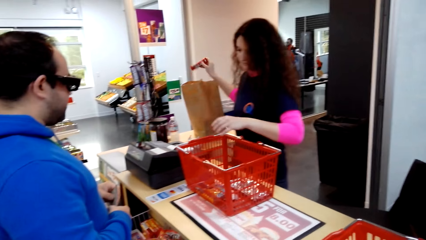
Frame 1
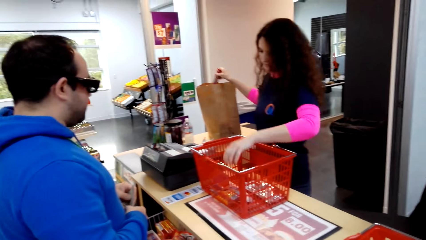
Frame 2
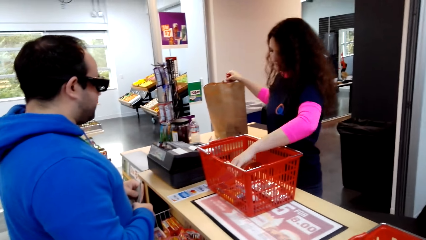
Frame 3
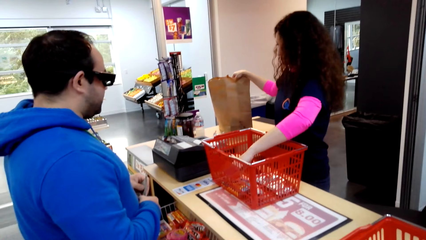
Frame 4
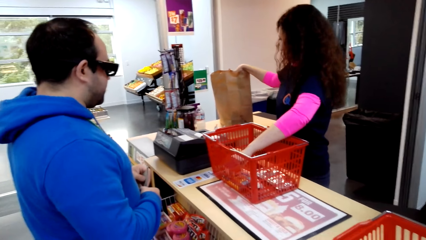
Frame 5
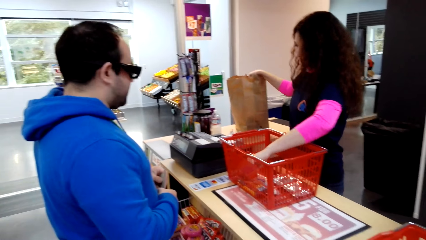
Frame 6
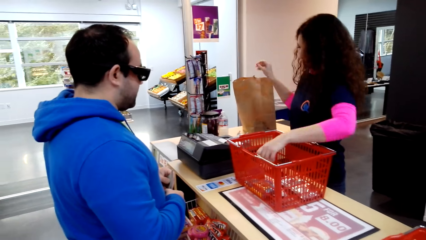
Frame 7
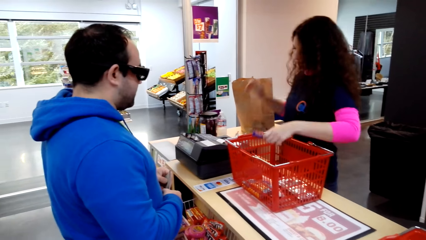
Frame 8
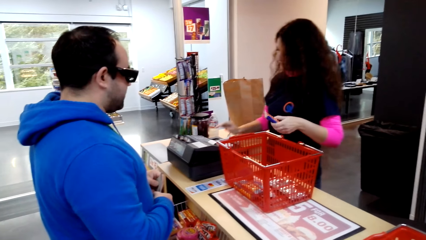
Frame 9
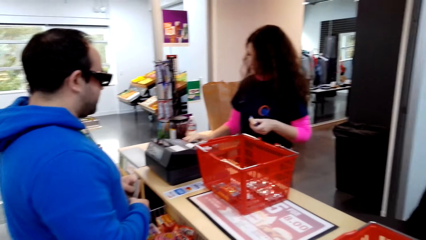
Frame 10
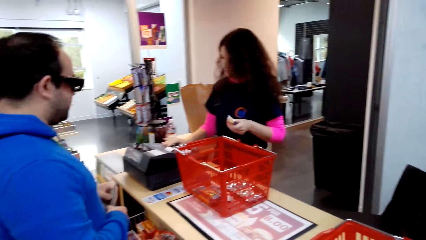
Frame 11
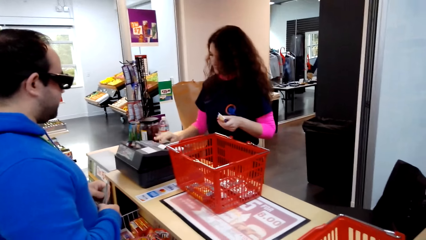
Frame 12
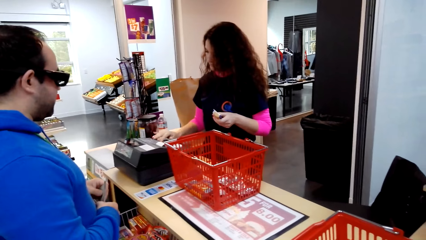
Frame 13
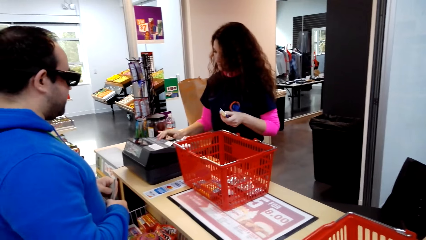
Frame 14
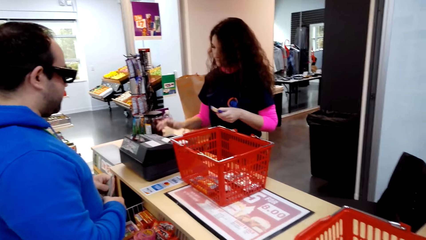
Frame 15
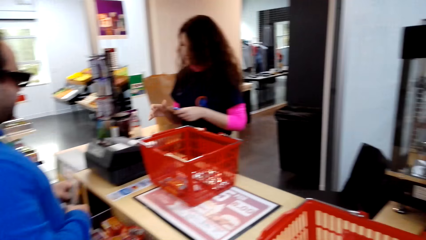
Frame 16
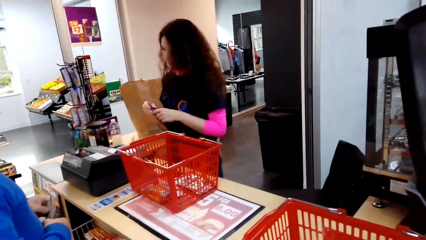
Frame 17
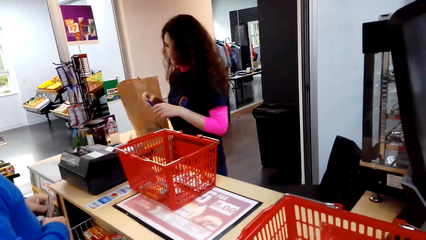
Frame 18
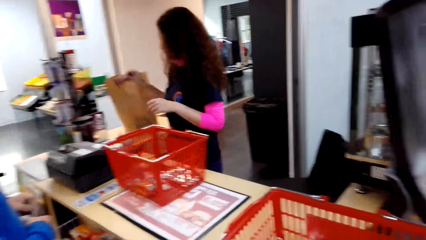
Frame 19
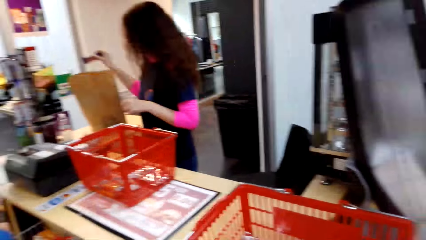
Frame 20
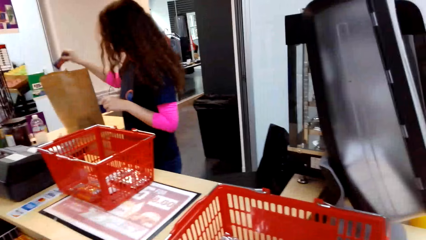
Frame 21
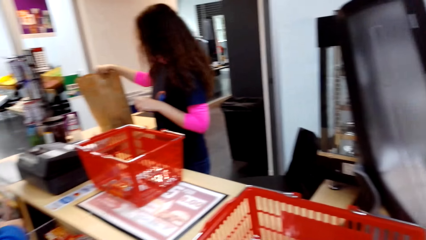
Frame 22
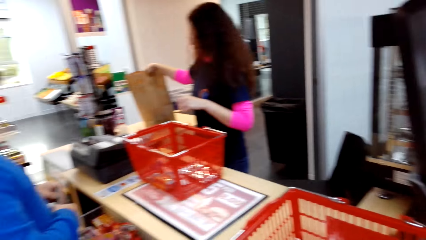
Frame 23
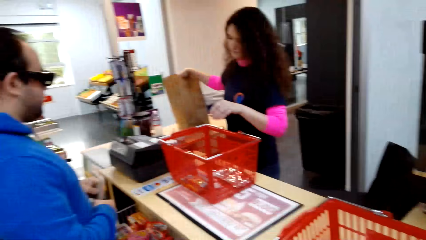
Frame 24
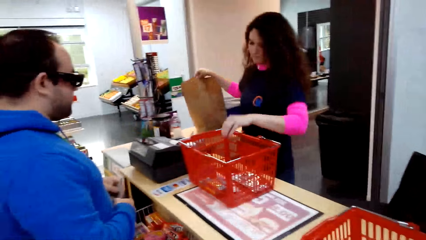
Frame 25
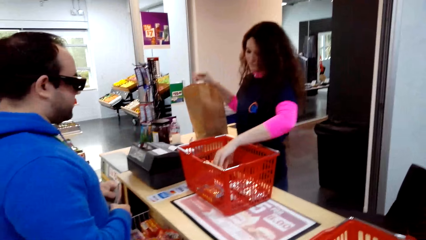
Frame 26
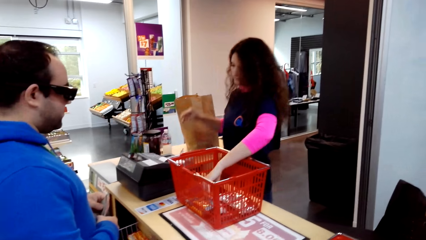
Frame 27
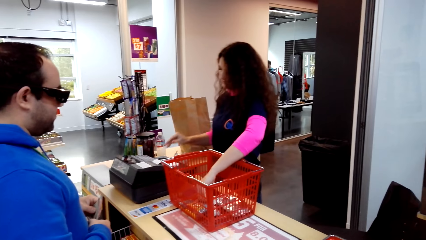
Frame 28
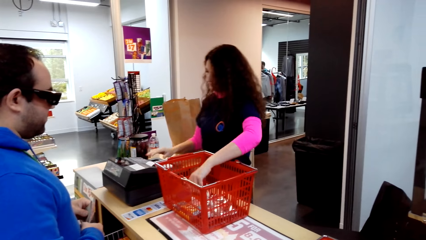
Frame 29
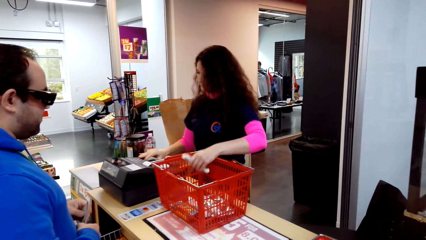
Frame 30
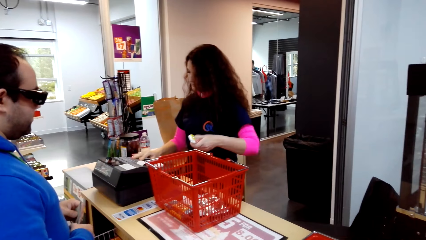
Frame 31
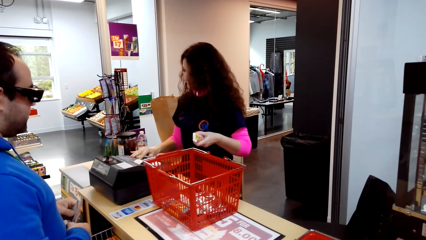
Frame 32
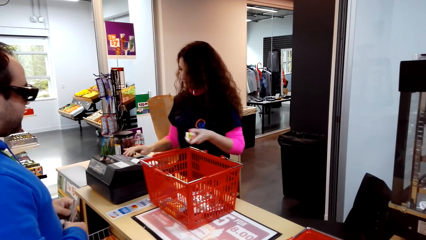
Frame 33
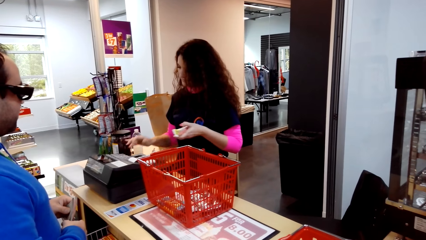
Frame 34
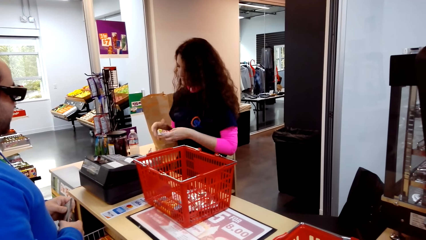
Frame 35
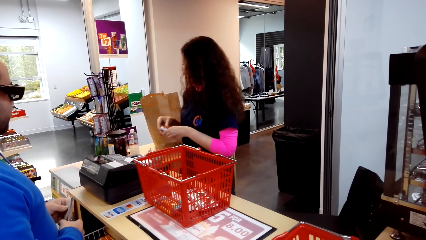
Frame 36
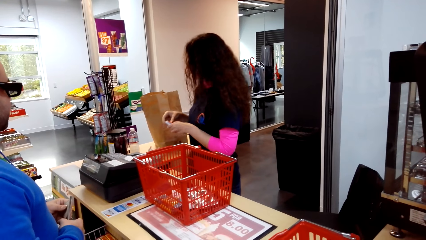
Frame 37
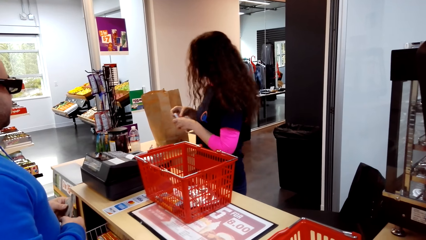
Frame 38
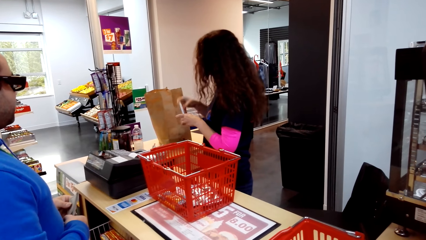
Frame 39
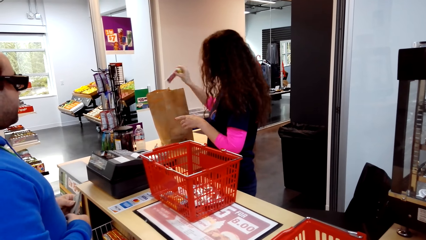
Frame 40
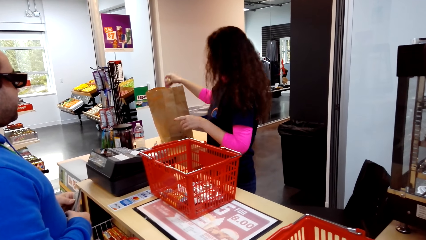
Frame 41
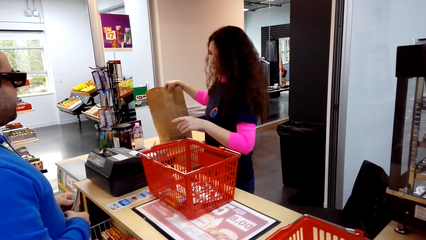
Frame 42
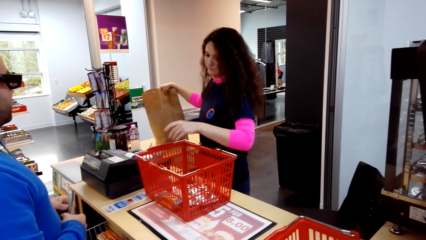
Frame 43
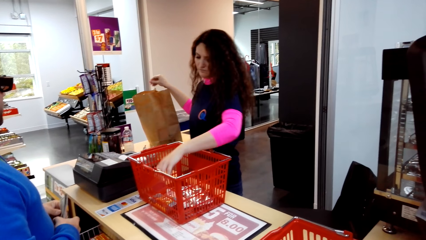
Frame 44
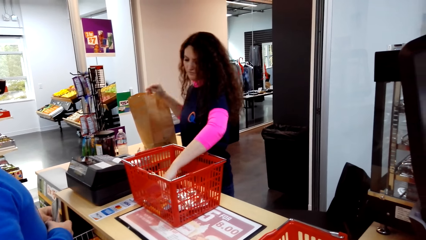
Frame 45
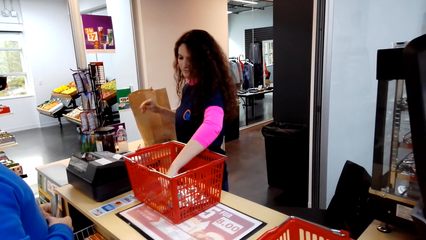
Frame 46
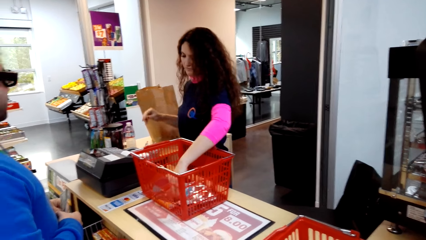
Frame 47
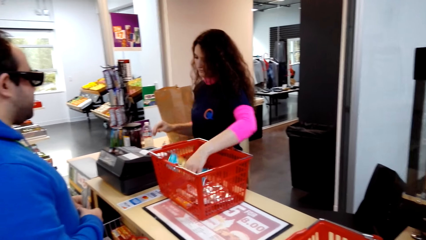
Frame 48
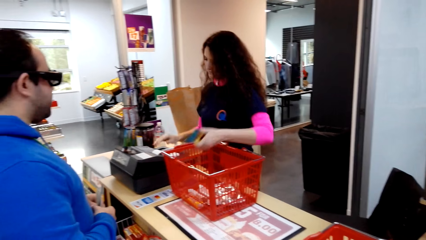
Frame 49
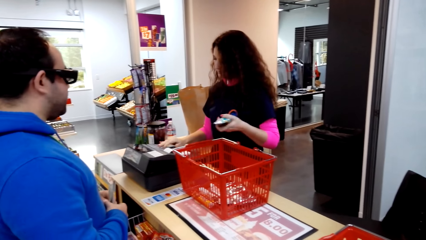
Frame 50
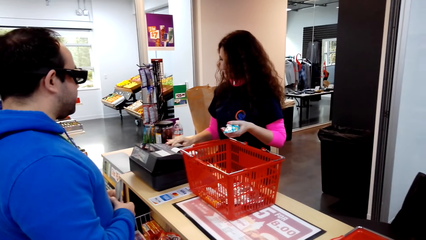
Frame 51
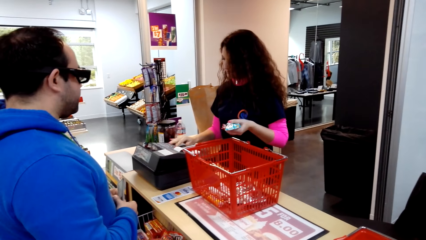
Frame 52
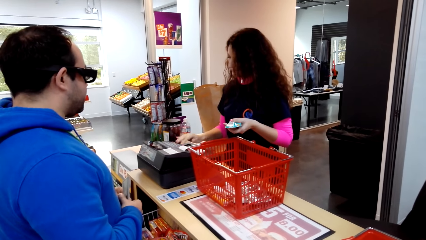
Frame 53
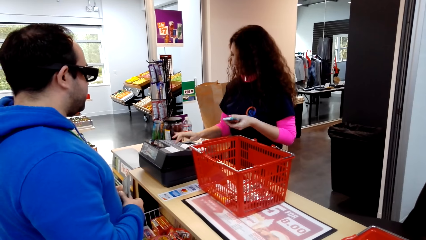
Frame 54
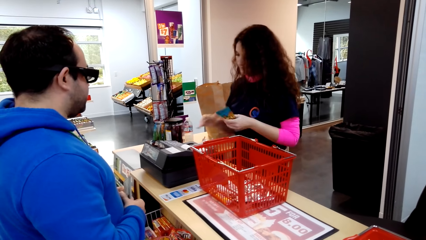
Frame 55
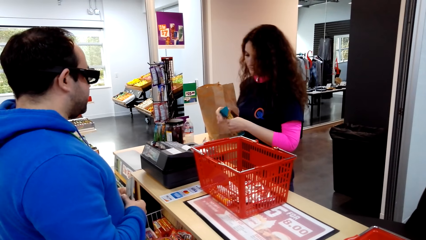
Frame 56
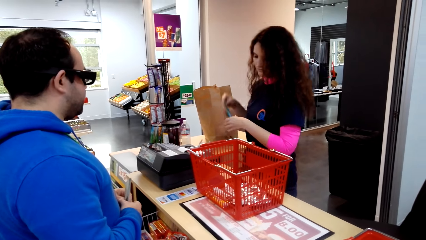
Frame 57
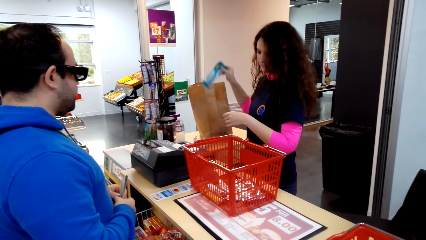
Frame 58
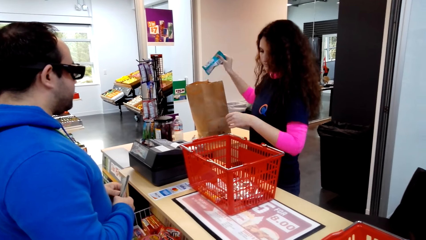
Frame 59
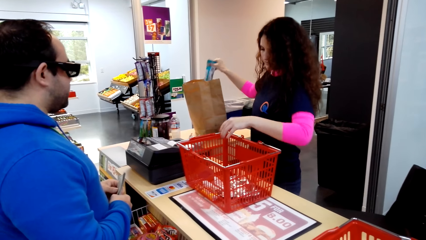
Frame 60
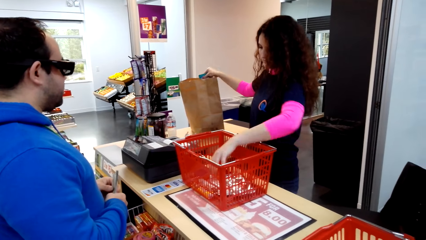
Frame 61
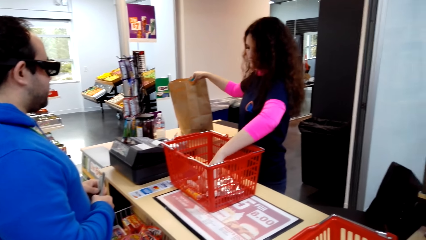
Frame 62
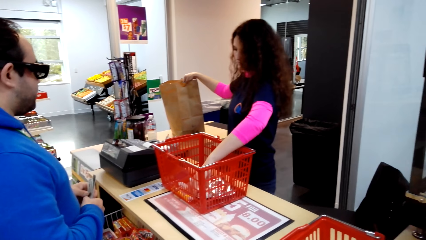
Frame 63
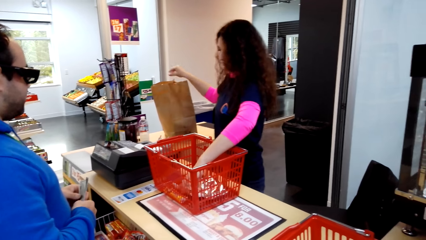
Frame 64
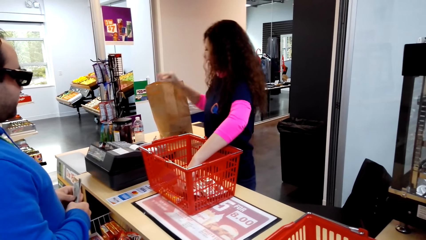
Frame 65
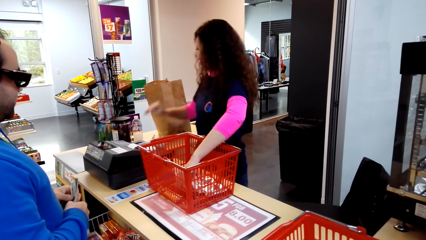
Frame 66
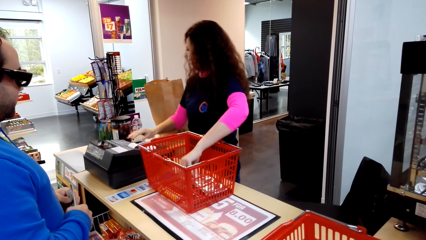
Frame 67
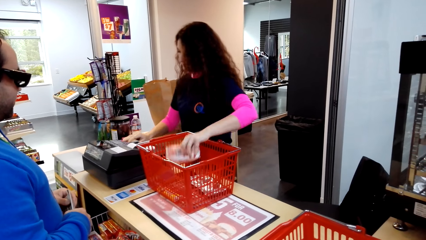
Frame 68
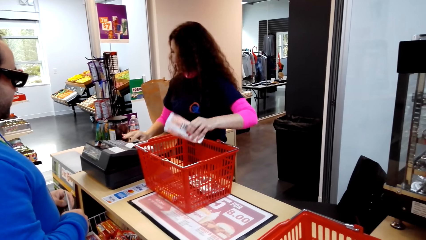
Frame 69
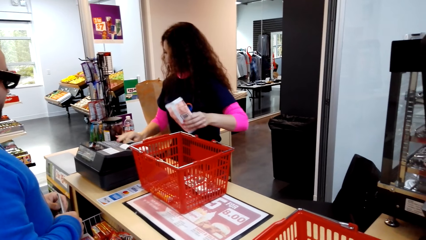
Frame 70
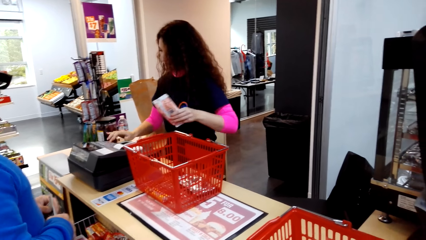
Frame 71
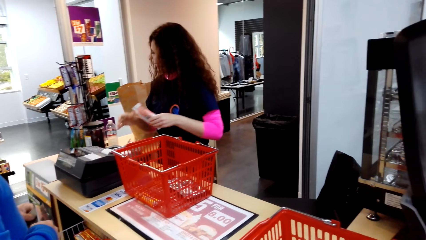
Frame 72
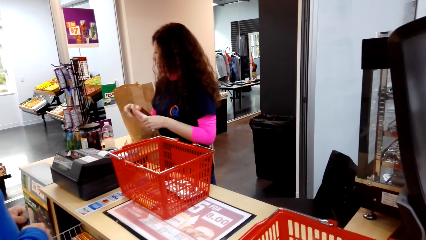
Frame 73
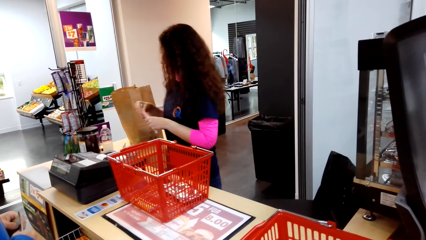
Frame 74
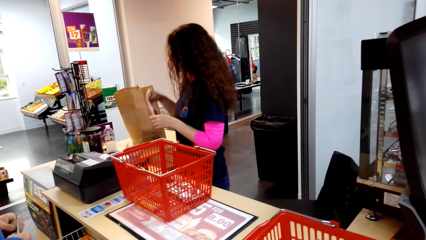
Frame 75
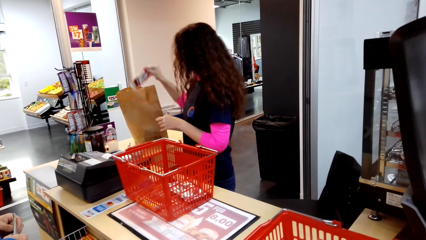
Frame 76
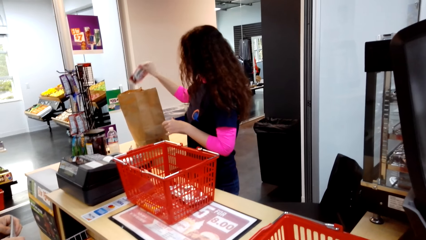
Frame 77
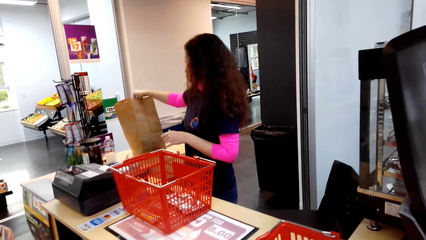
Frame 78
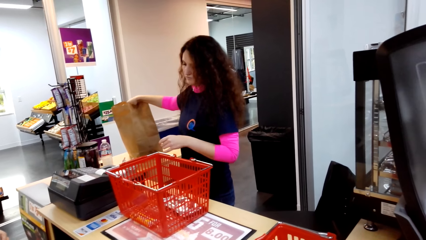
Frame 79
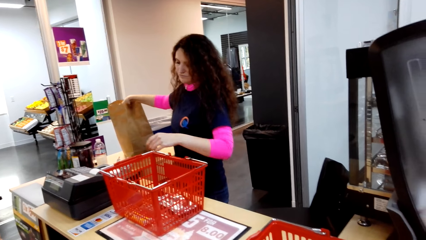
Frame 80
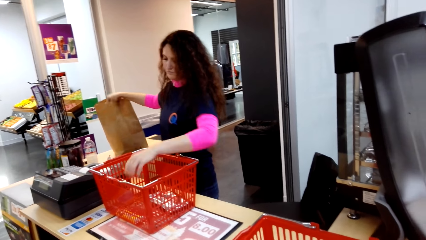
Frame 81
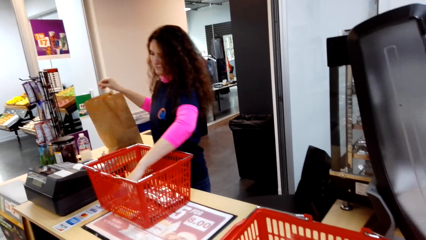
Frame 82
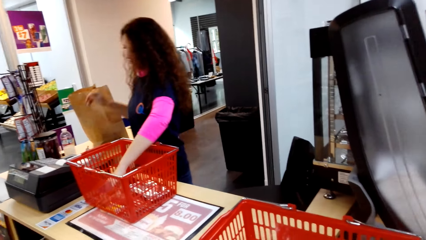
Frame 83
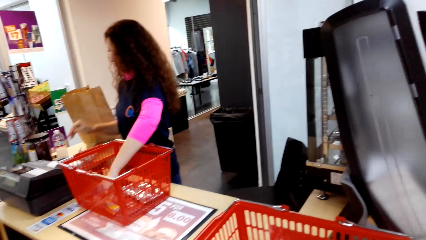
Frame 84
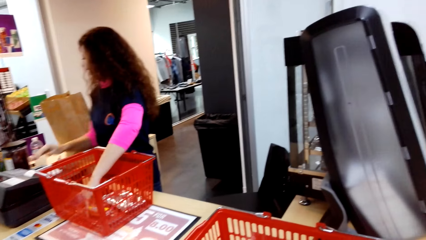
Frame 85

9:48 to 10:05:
A woman puts an item in the carrier bag, picks an item, operates the receipt machine, and puts an item in the carrier bag. The camera wearer looks around. The woman picks an item, operates the receipt machine, and puts an item in the carrier bag. The woman picks an item, operates the receipt machine, and puts an item in the carrier bag. The woman picks an item, operates the receipt machine, puts an item in the carrier bag, and picks an item.
